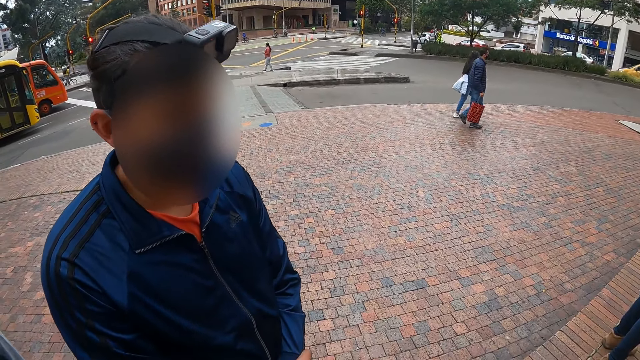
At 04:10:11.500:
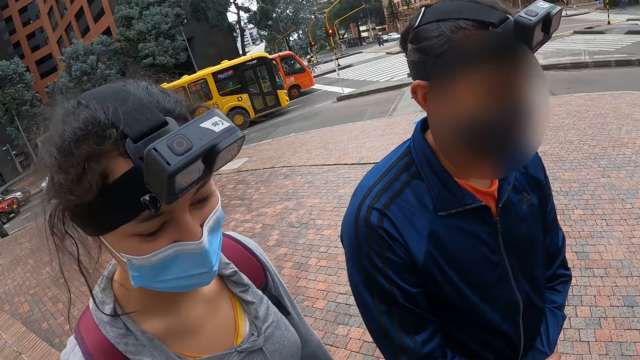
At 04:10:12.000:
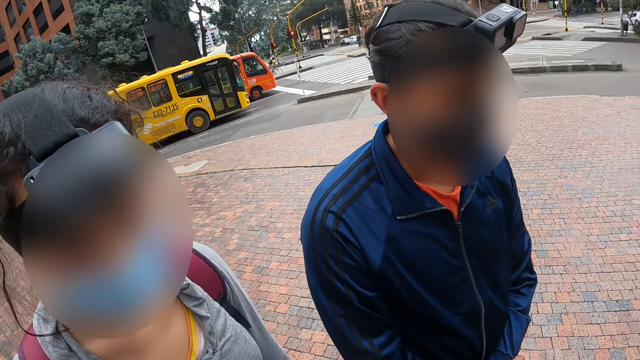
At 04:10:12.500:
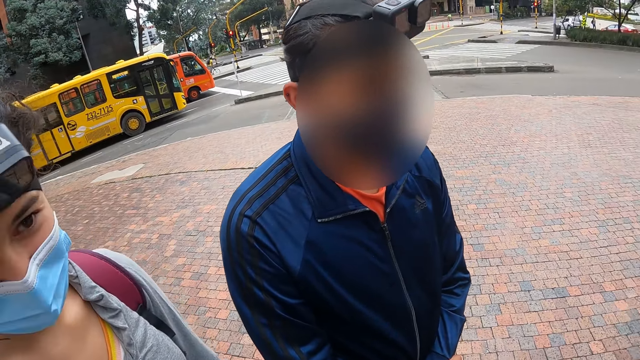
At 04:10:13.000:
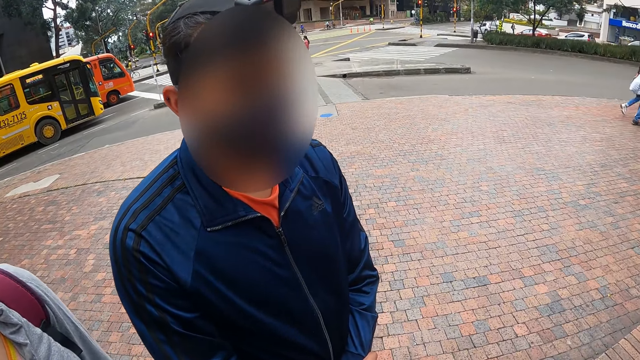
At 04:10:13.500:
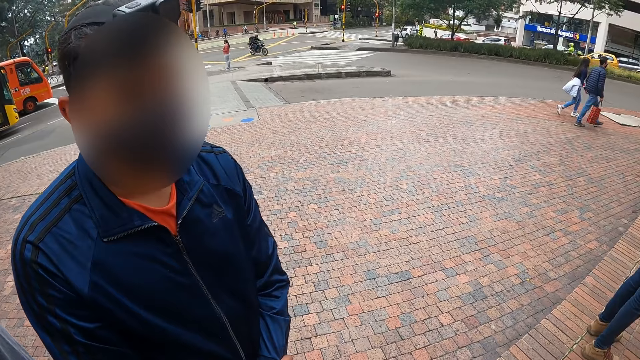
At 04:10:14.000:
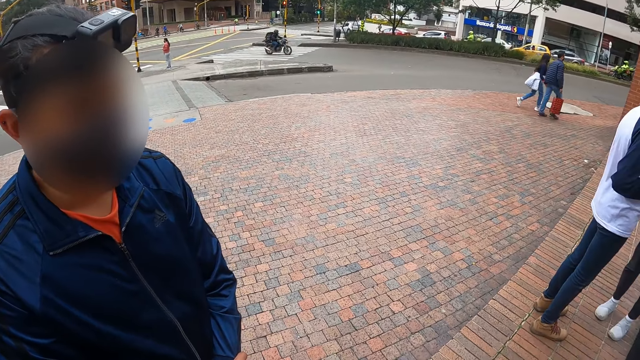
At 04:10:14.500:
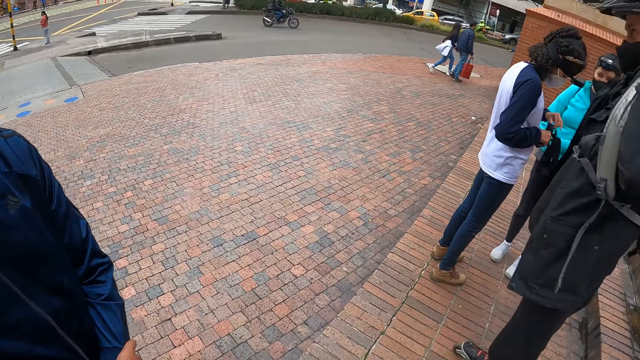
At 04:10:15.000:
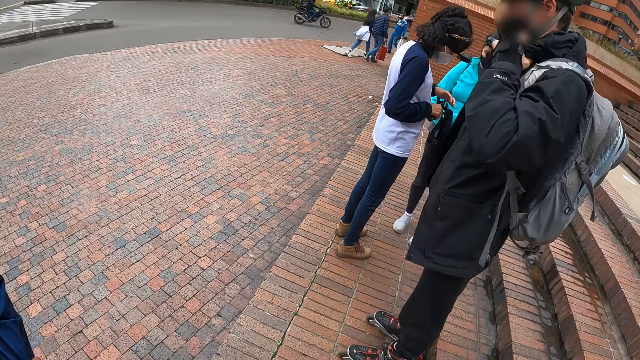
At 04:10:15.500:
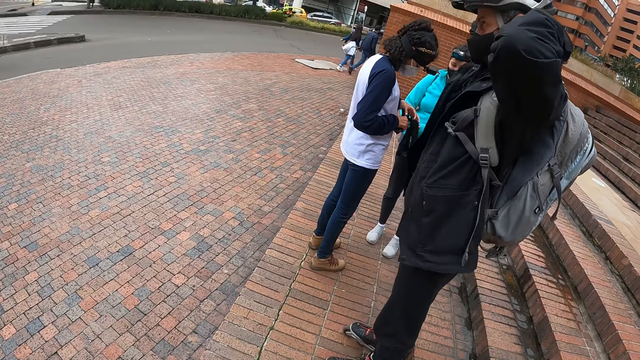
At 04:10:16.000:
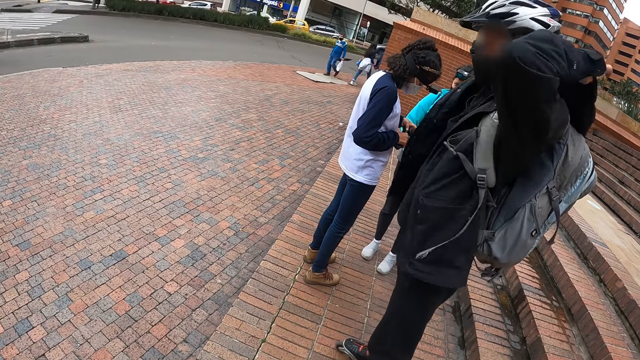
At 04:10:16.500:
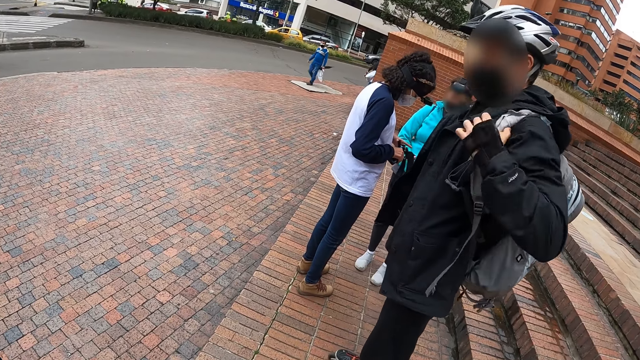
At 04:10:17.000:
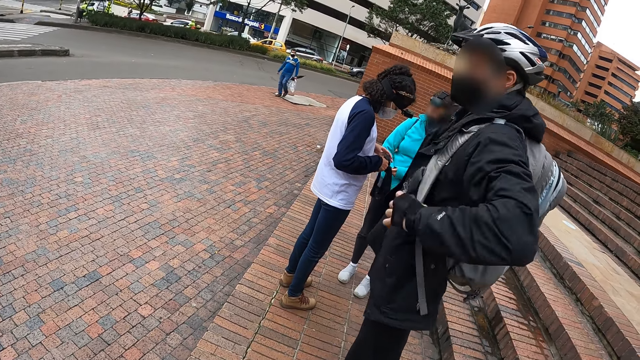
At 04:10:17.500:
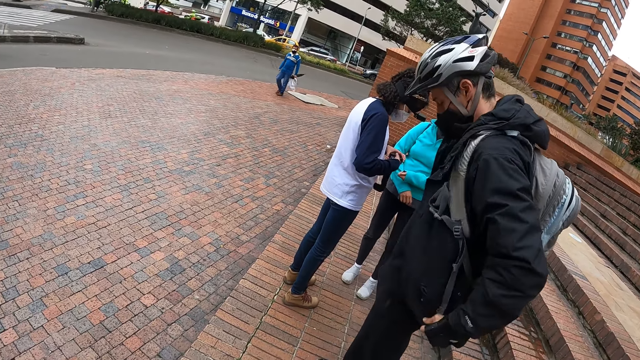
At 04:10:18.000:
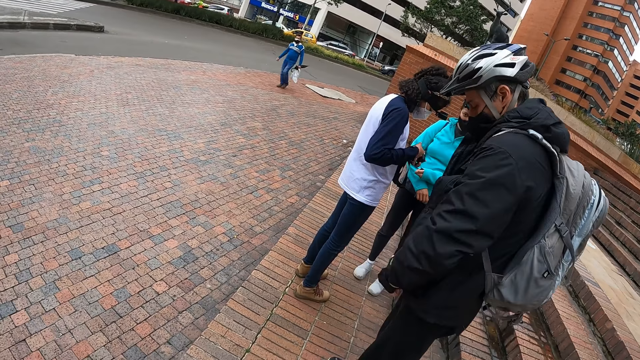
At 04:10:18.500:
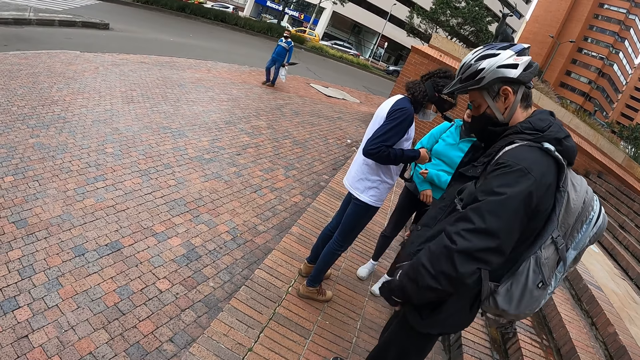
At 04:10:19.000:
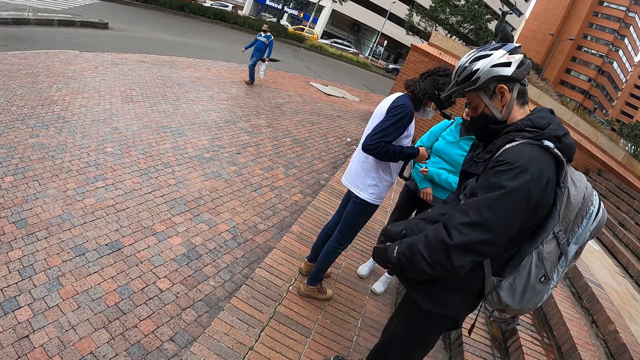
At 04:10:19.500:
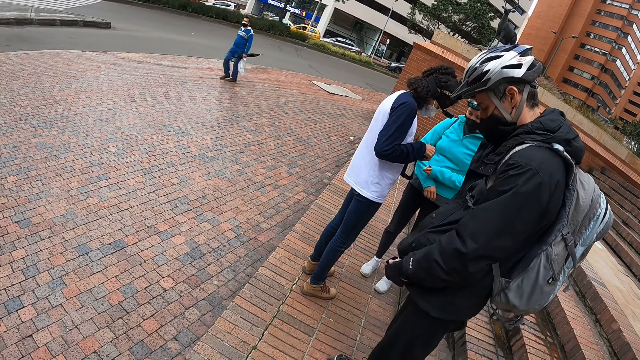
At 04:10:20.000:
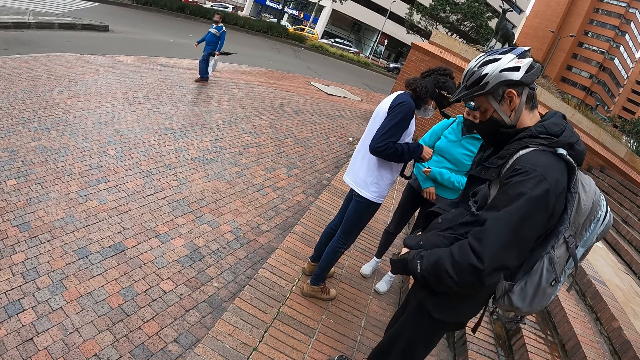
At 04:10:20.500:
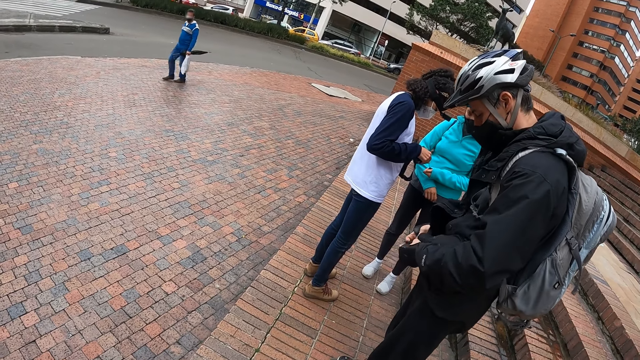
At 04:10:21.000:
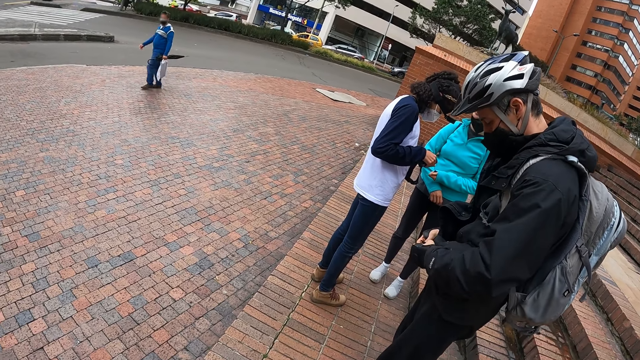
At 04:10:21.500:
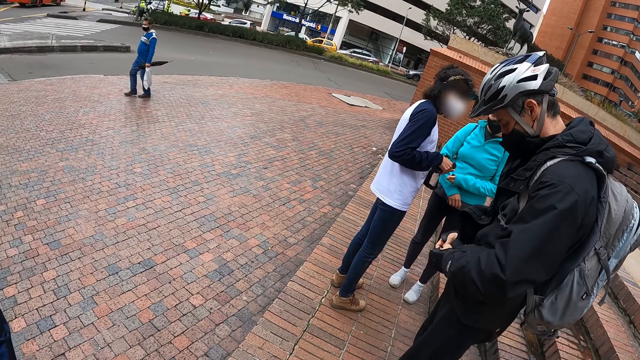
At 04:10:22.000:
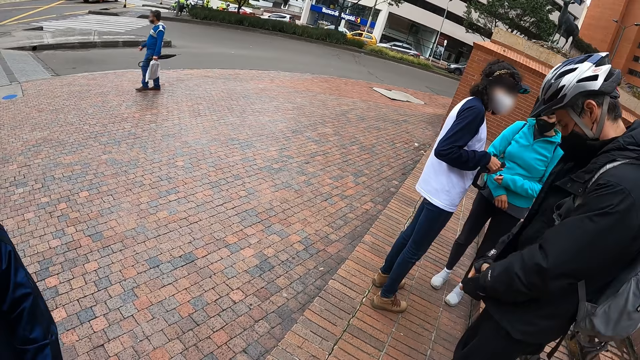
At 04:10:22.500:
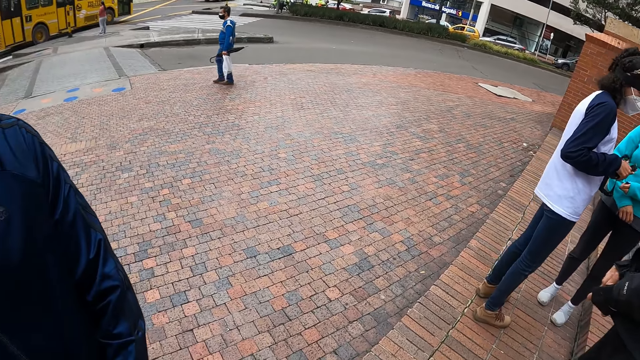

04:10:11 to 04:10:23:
The man adjusts his jacket with his hands. The camera wearer looks at the man. The man puts on the jacket.

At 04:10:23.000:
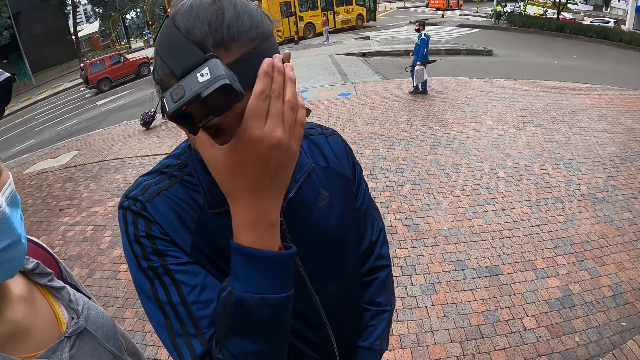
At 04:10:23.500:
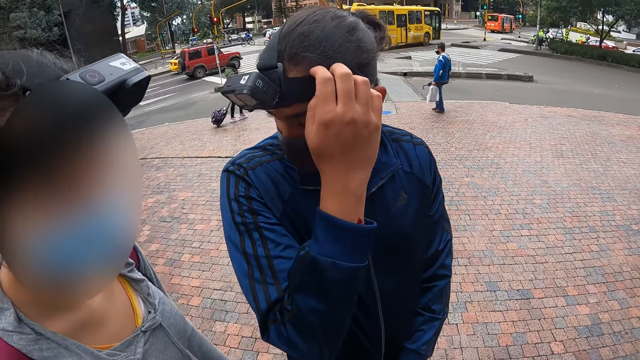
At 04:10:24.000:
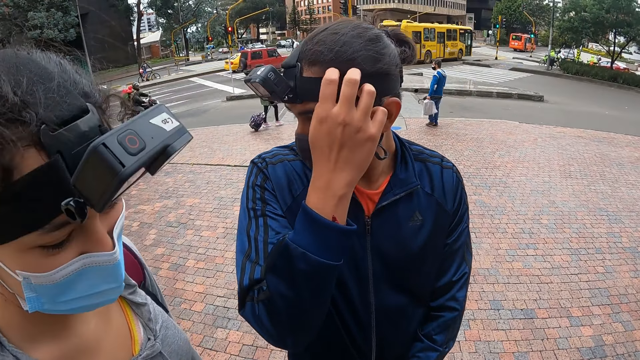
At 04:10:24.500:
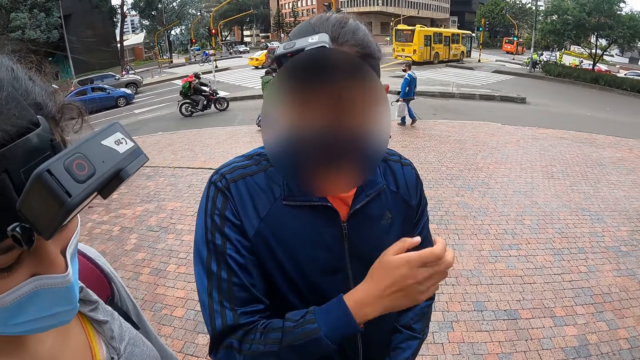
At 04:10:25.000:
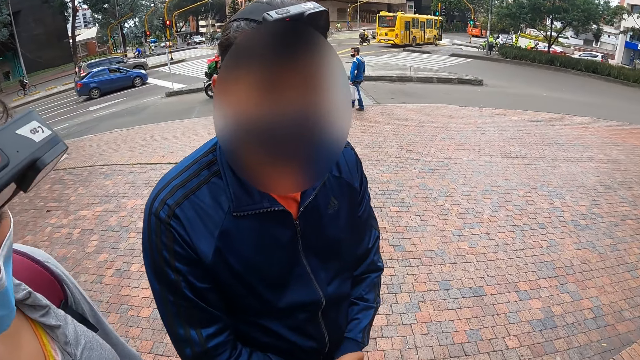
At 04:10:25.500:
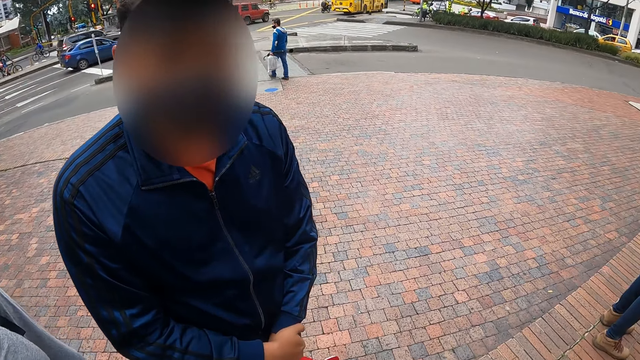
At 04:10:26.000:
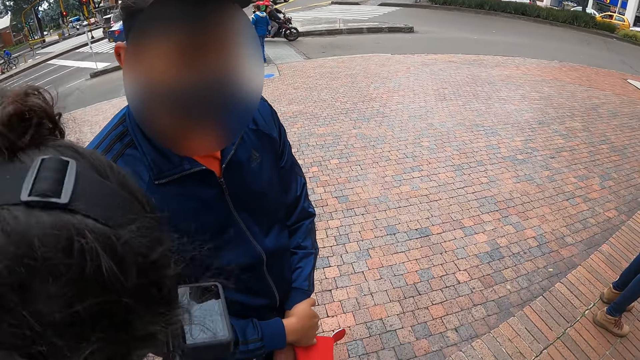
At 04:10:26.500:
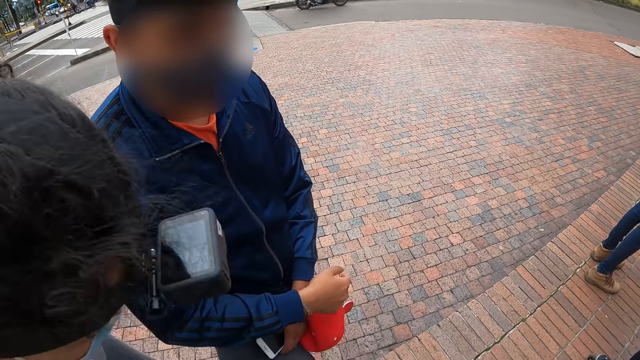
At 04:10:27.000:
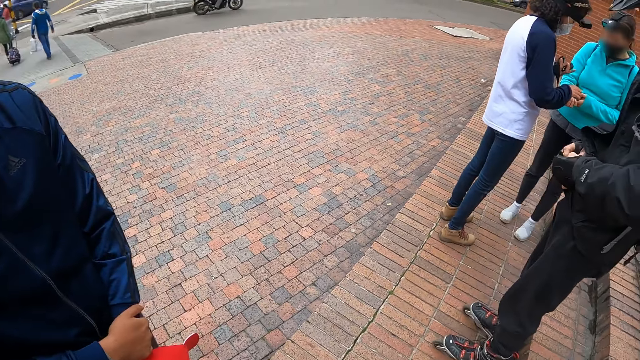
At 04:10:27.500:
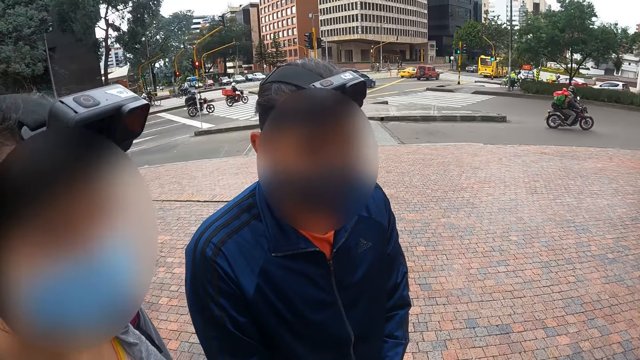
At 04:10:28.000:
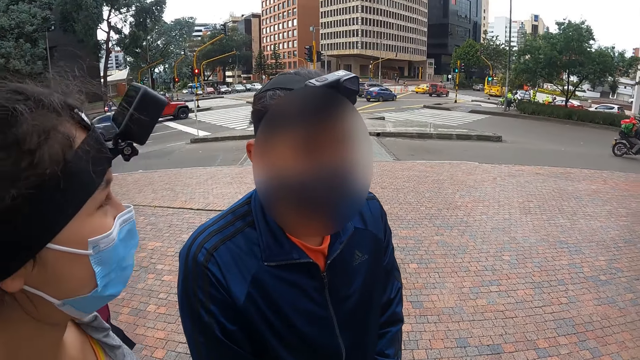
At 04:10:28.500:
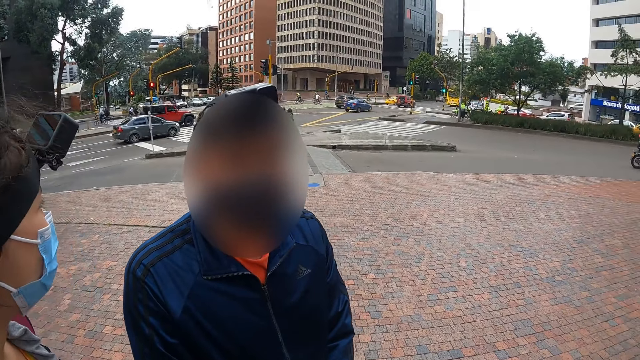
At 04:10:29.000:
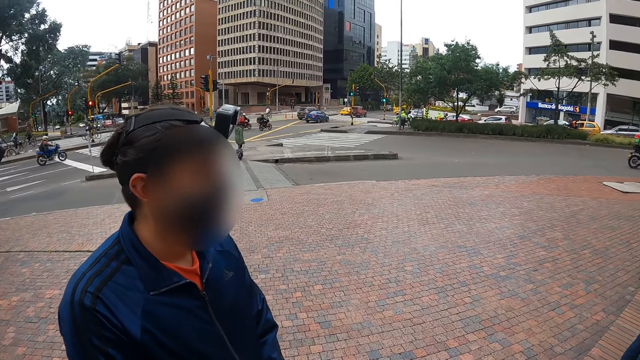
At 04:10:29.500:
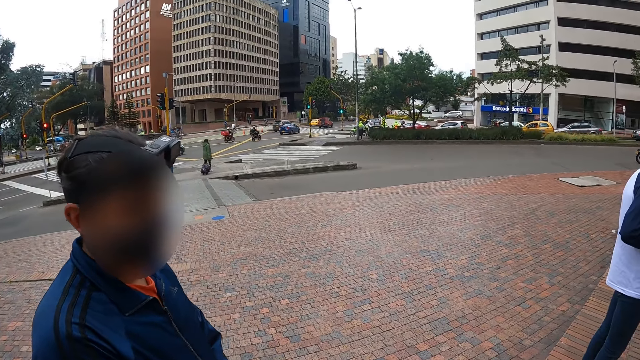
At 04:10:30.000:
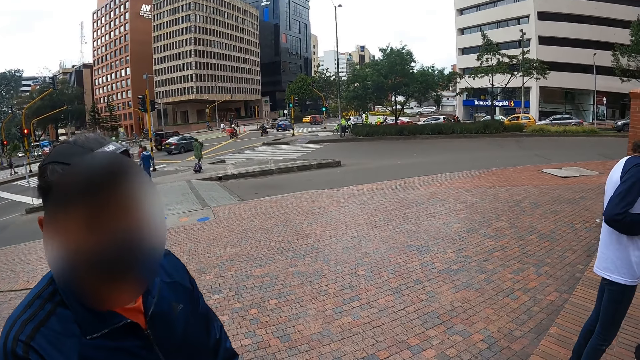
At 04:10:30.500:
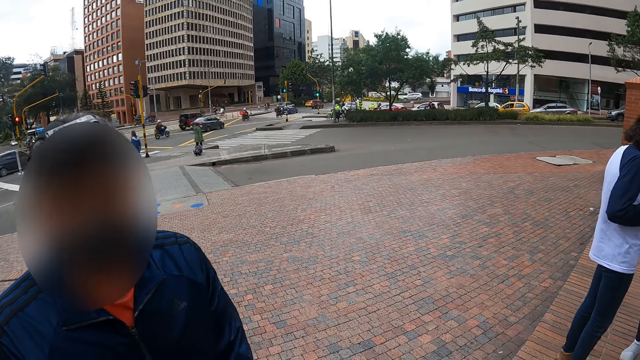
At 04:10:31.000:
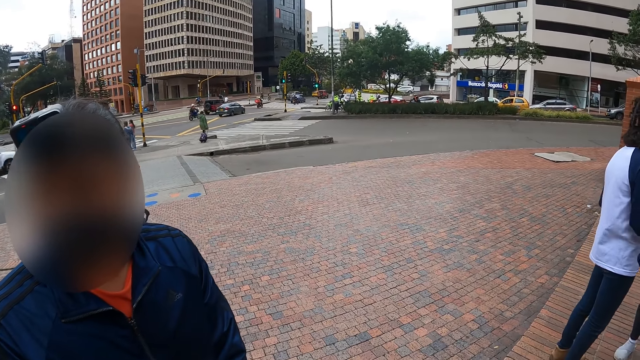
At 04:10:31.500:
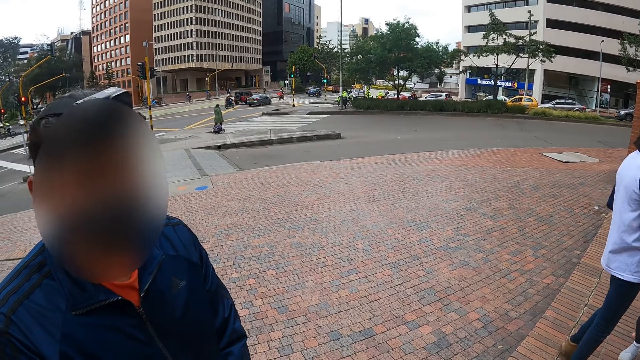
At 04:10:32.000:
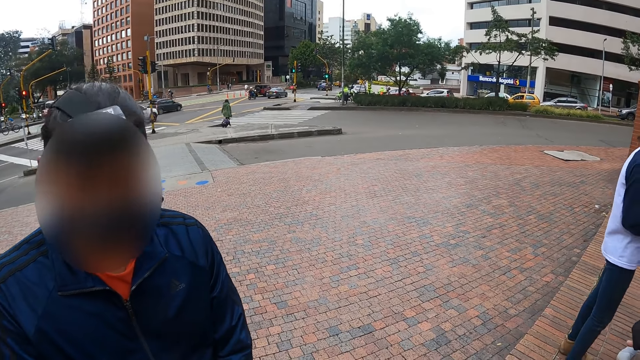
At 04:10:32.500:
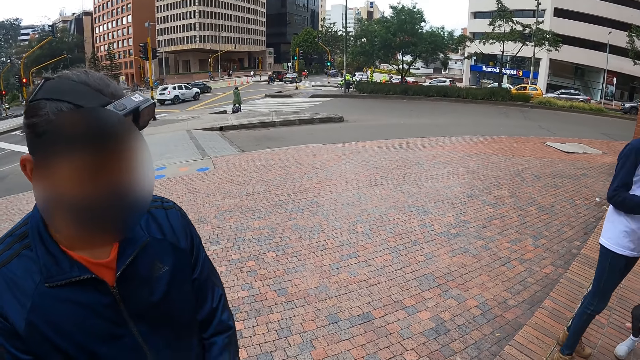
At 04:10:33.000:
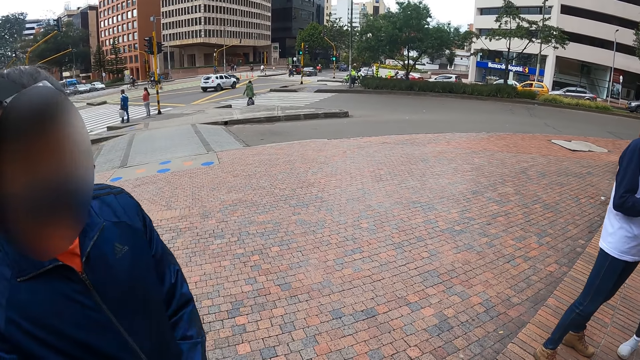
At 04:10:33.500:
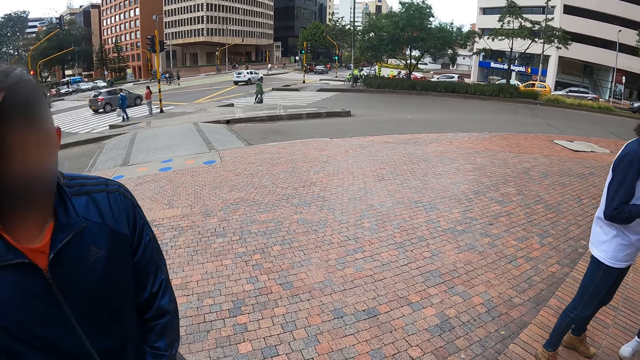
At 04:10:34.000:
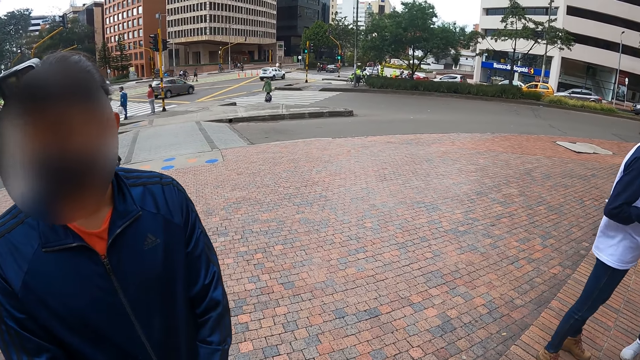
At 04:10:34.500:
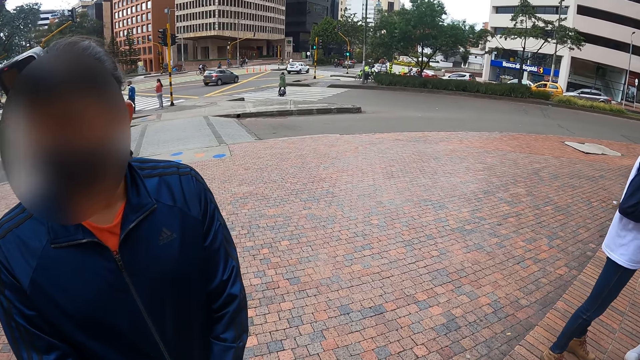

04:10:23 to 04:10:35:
The camera wearer looks at a person.
